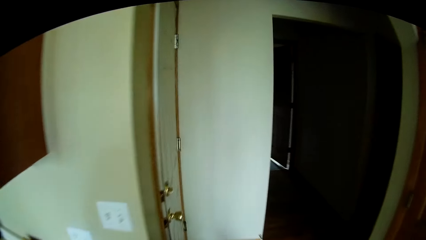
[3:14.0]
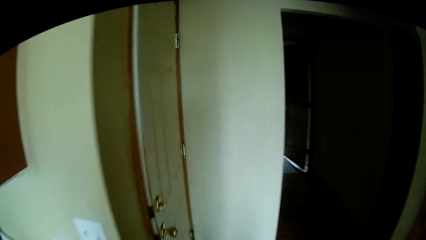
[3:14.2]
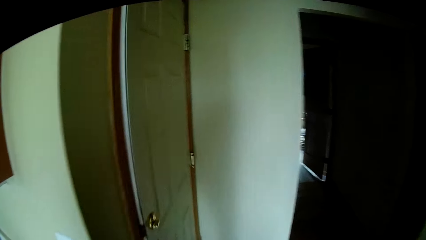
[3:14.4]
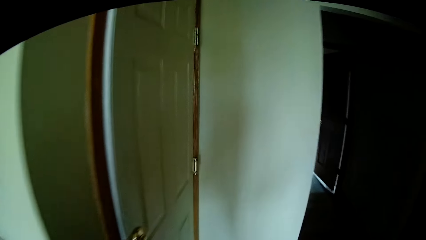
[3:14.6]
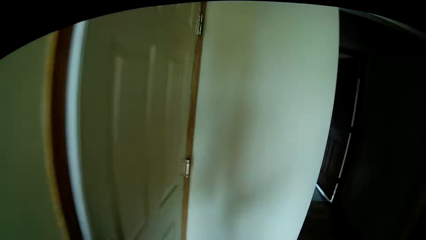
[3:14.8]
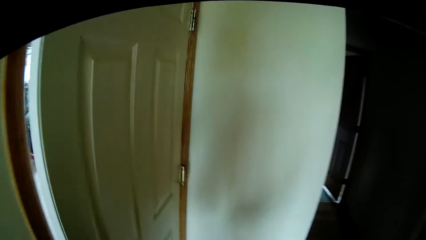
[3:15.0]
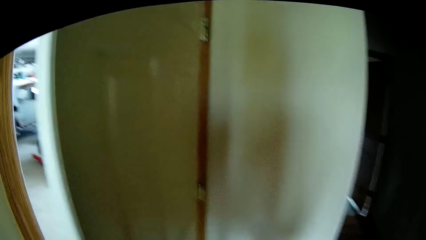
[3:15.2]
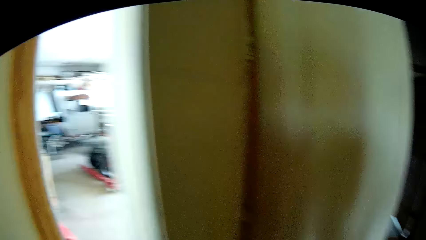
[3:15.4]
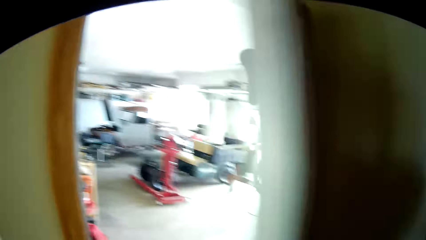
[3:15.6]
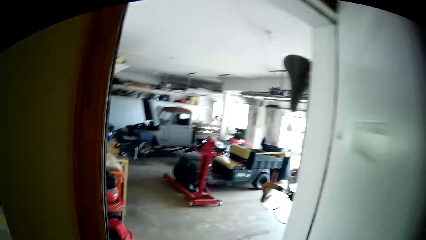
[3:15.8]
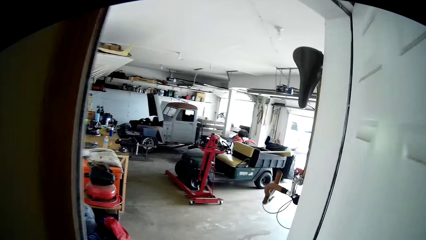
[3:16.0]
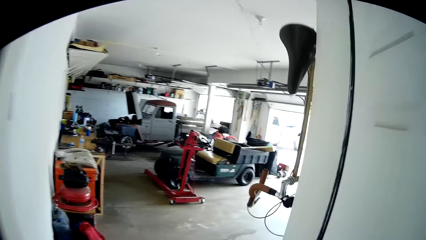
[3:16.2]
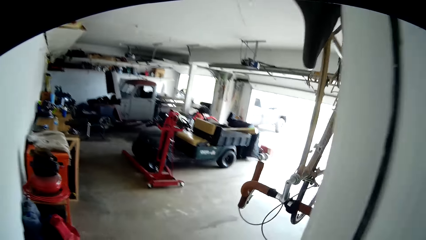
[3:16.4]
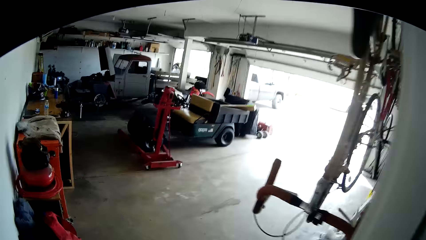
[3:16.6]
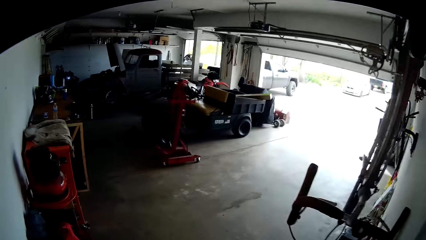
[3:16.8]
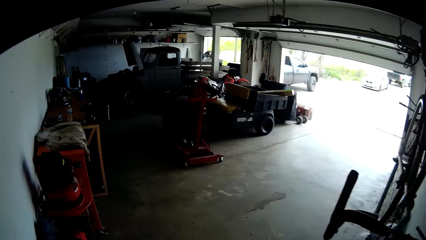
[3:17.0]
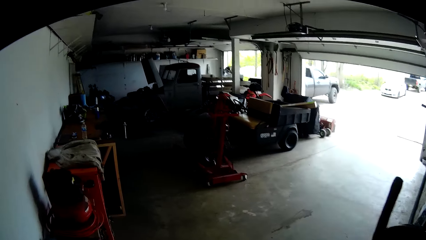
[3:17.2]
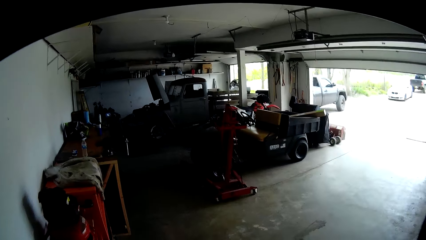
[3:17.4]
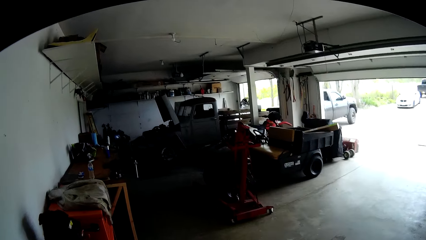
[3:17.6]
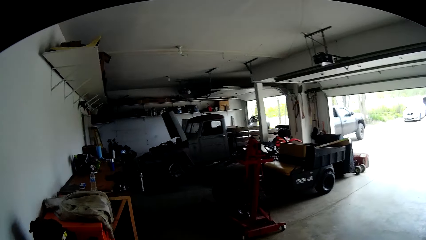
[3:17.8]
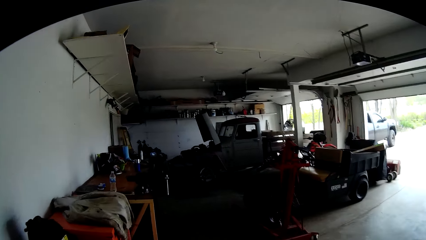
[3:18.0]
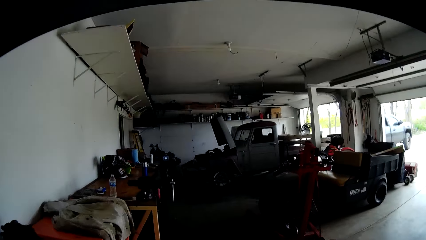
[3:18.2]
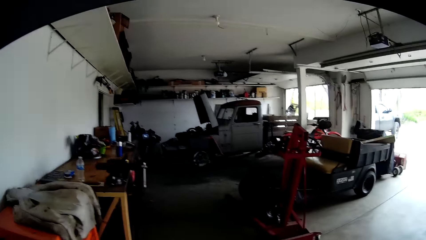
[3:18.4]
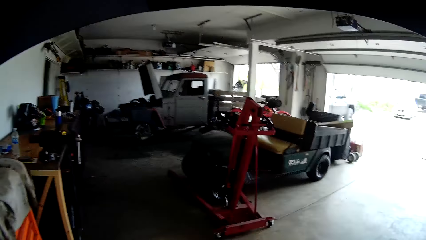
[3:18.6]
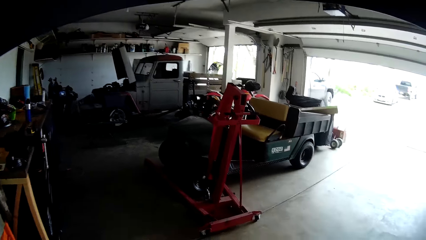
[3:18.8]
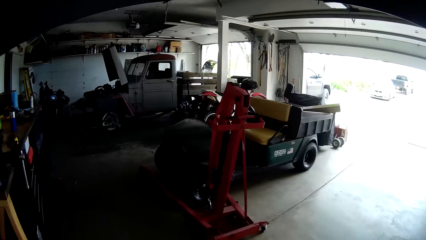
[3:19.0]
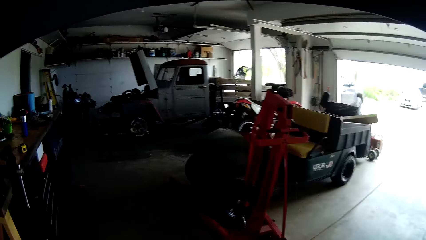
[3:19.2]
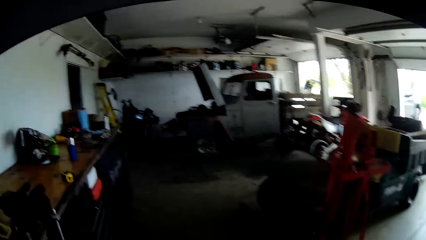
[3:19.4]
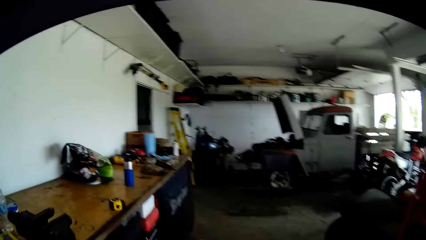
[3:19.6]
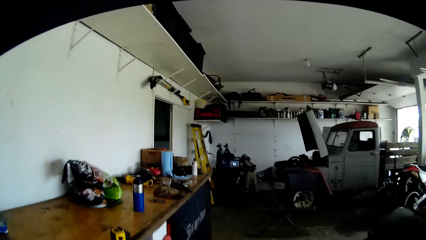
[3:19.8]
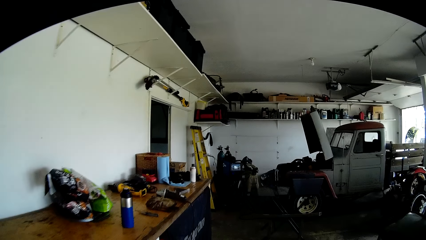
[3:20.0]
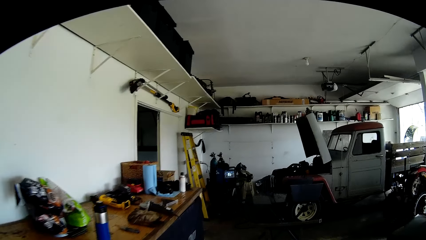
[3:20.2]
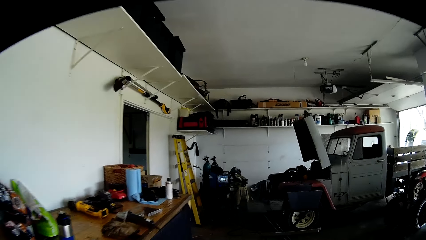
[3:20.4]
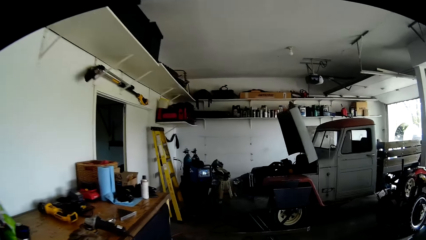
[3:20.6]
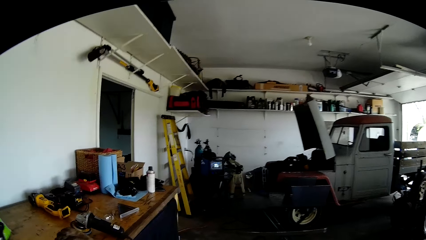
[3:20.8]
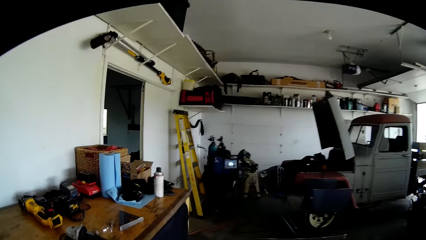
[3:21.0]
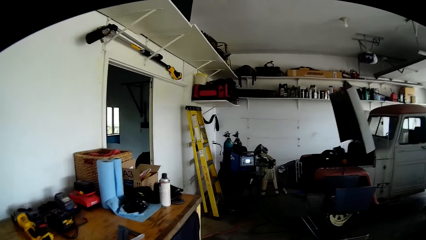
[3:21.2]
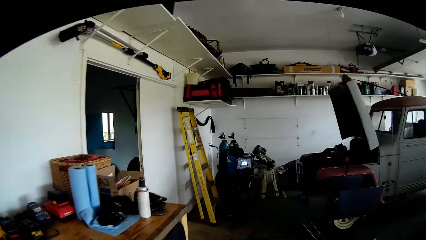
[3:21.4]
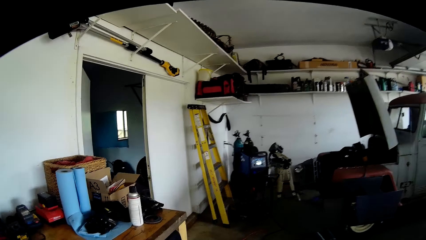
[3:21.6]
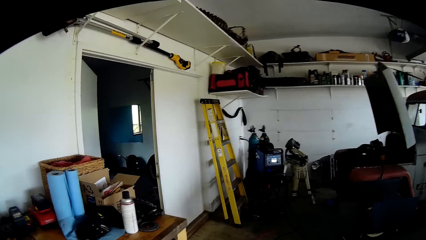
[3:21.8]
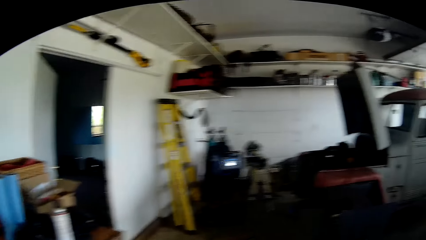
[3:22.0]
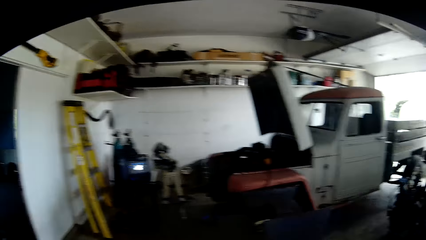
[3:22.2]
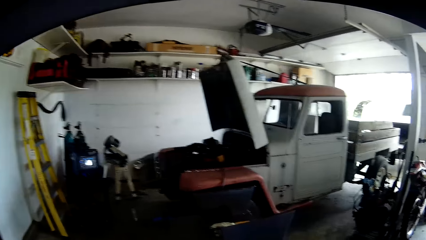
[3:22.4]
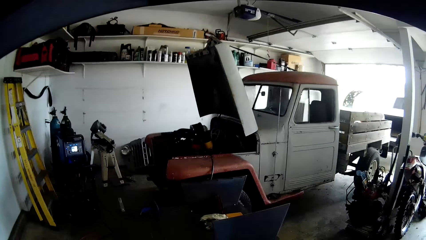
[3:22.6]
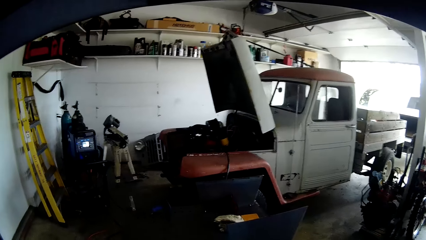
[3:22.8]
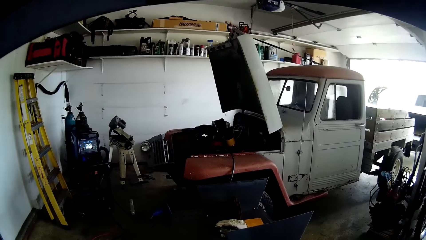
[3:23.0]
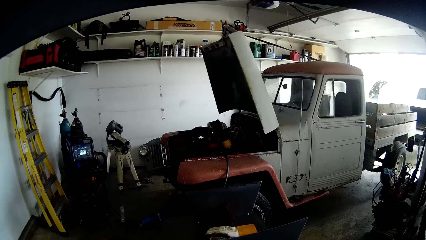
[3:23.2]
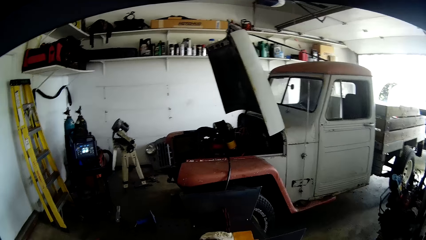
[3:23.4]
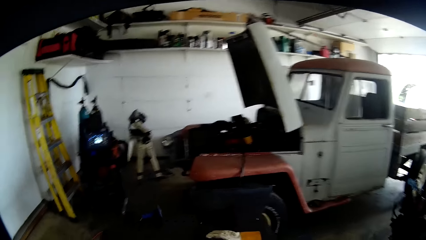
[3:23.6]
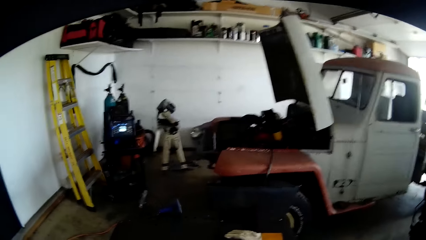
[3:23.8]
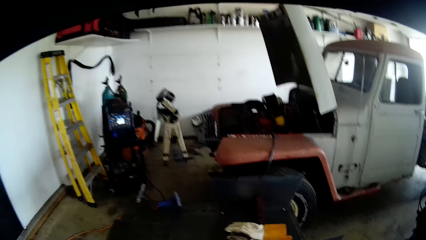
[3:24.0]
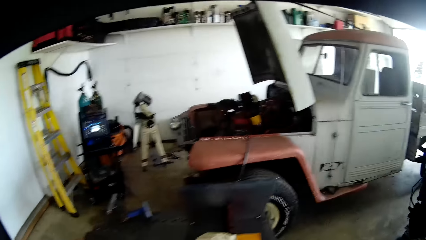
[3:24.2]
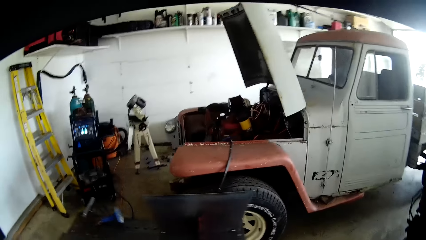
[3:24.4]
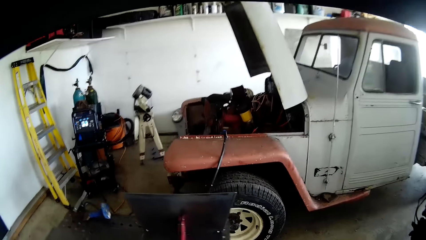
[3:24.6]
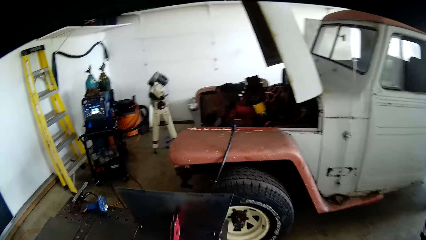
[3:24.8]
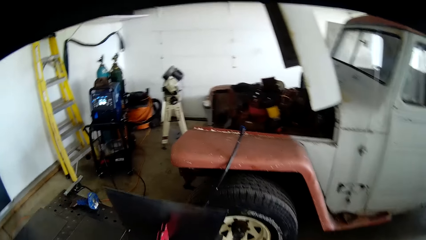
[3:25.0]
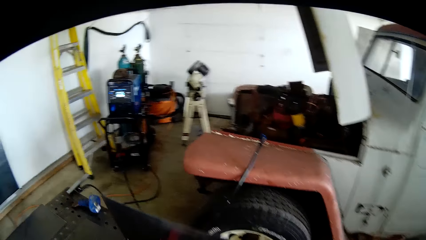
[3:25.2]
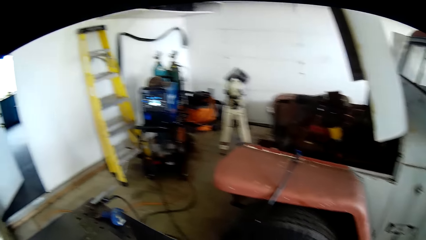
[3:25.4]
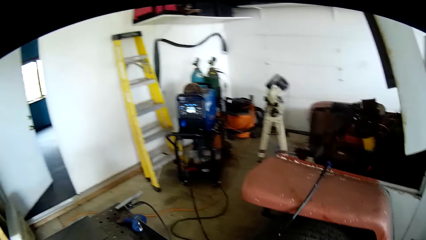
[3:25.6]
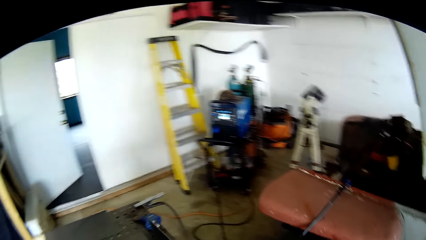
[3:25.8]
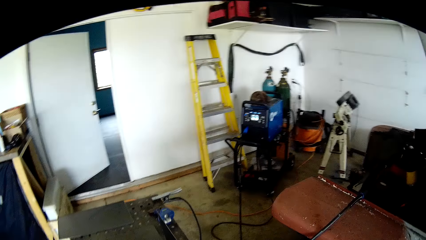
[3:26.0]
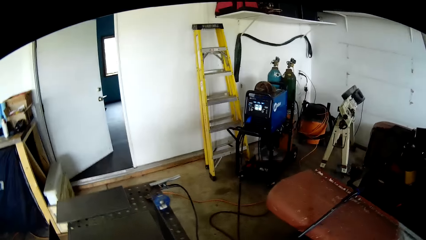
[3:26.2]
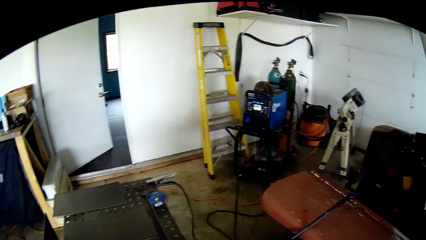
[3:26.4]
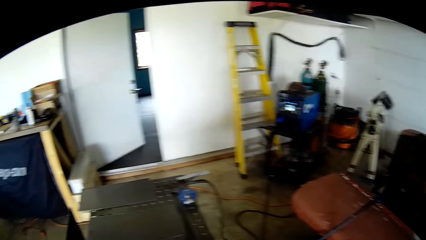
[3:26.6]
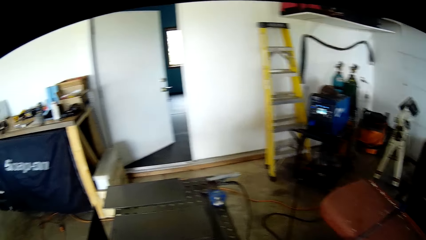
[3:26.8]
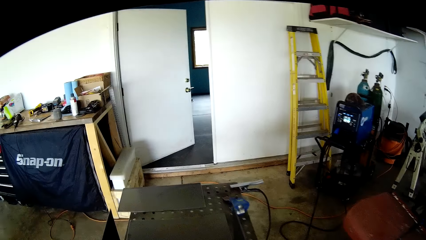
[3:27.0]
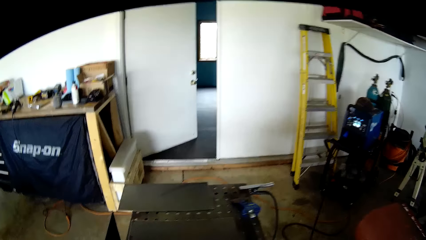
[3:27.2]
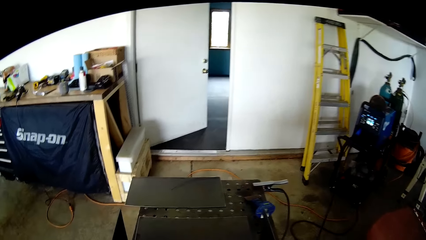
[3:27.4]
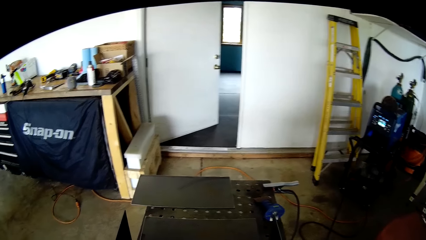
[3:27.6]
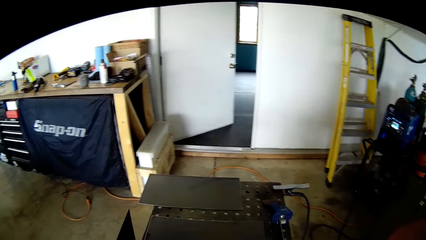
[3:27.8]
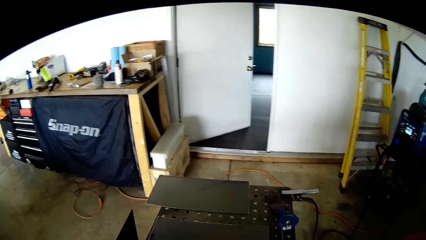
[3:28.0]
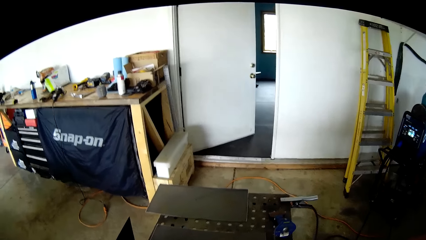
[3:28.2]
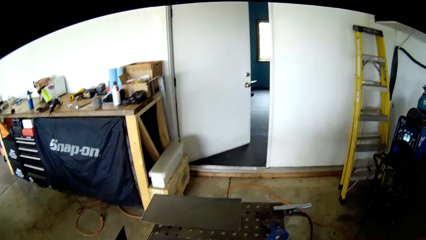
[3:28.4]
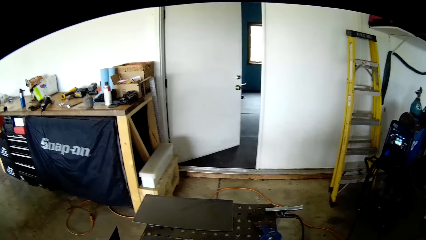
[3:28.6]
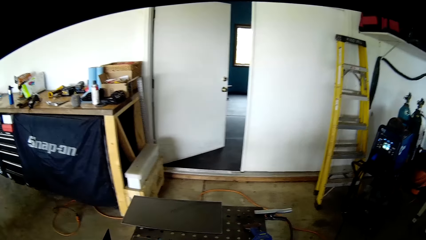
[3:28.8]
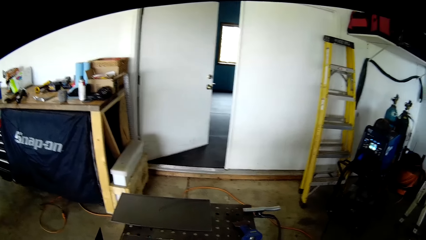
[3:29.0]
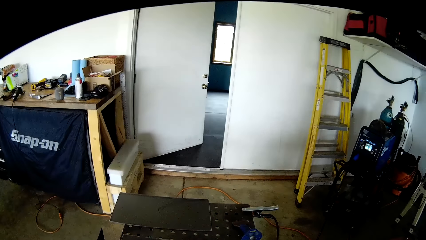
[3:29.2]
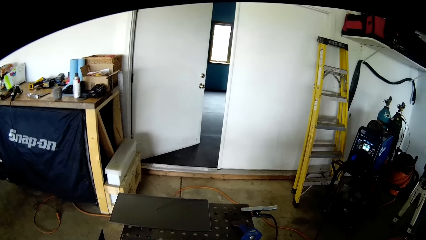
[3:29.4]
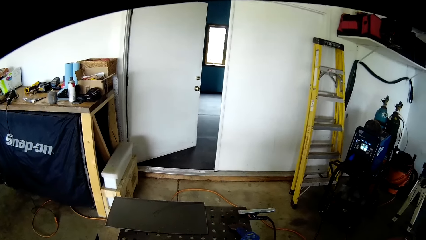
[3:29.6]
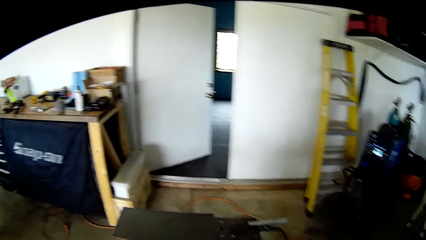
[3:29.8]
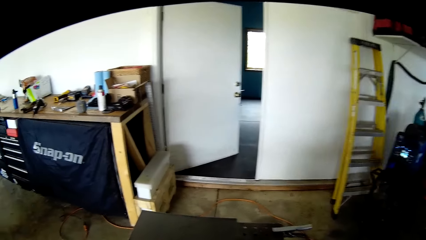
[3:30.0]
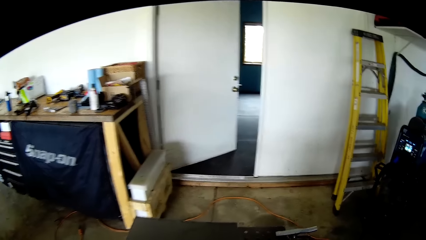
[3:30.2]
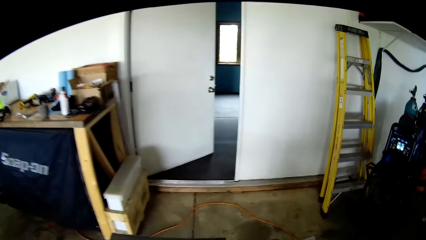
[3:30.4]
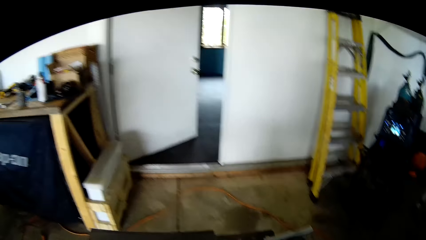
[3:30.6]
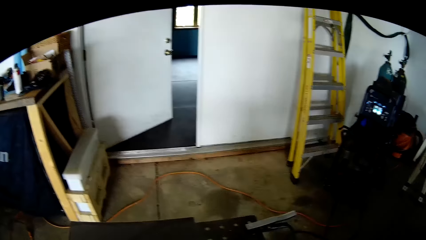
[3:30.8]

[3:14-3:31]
The camera wearer opens the door to the room with his right hand. He walks to the welding table in the workshop.
